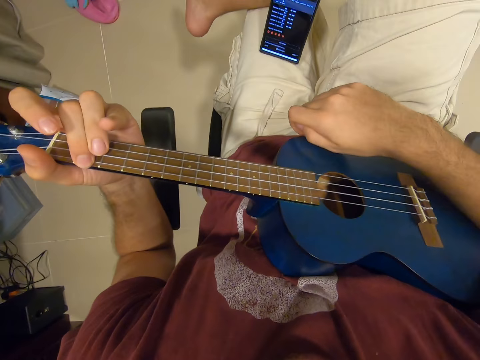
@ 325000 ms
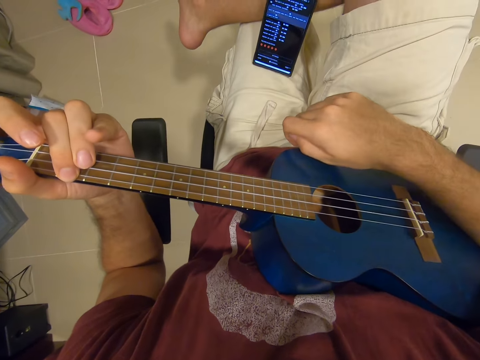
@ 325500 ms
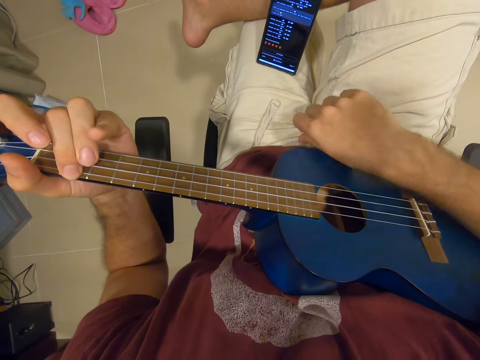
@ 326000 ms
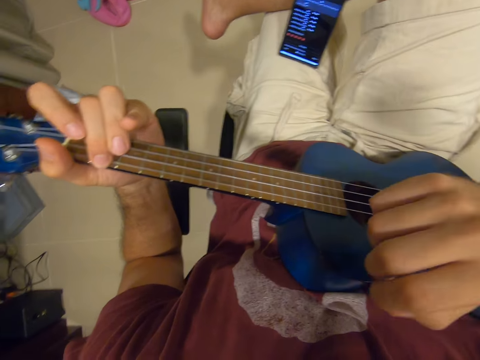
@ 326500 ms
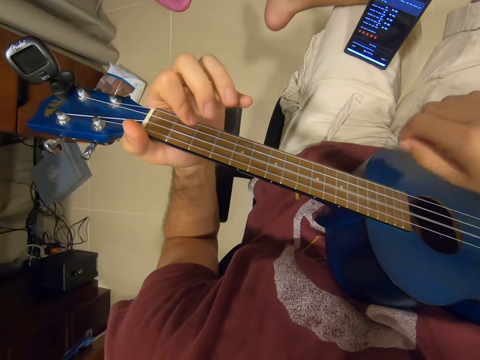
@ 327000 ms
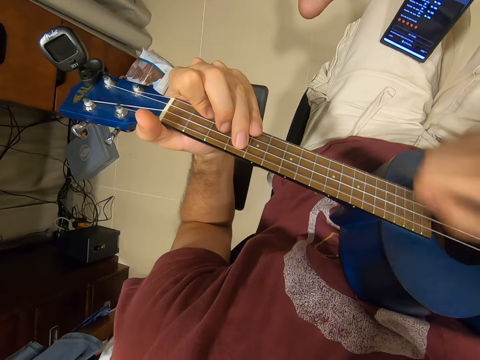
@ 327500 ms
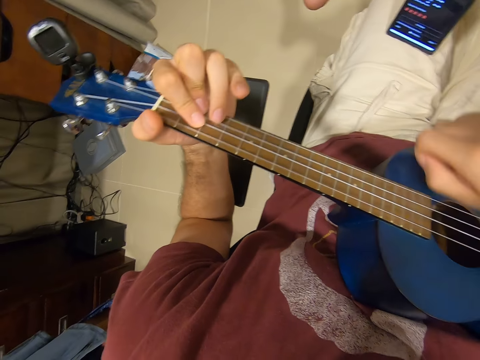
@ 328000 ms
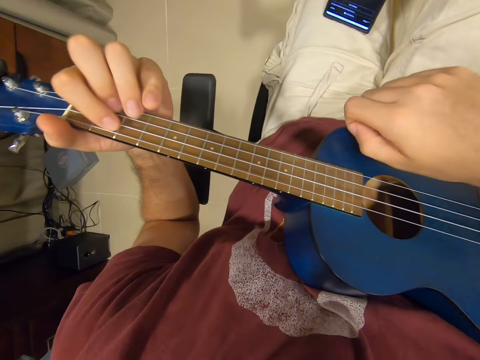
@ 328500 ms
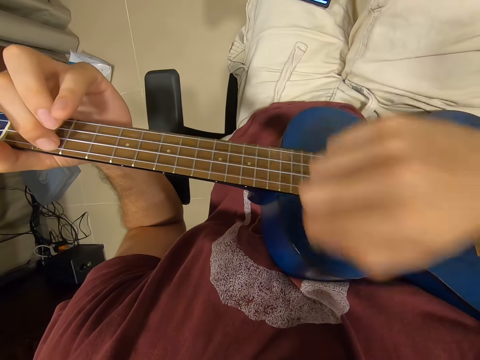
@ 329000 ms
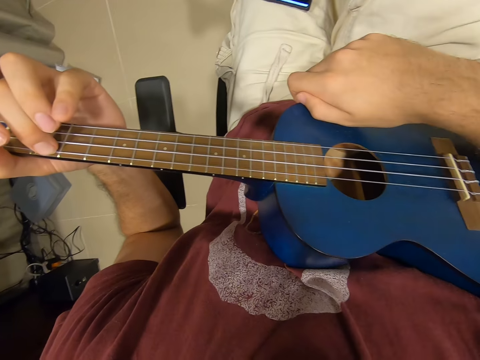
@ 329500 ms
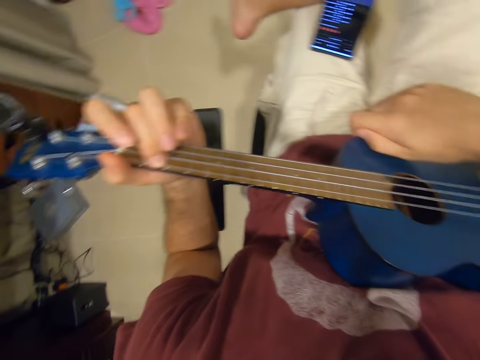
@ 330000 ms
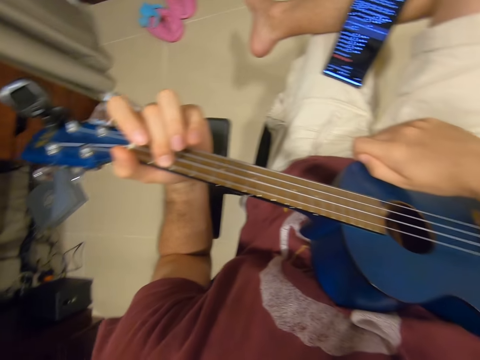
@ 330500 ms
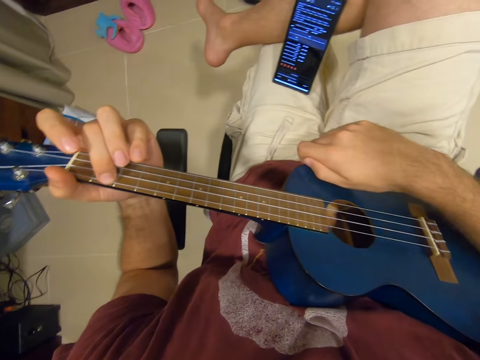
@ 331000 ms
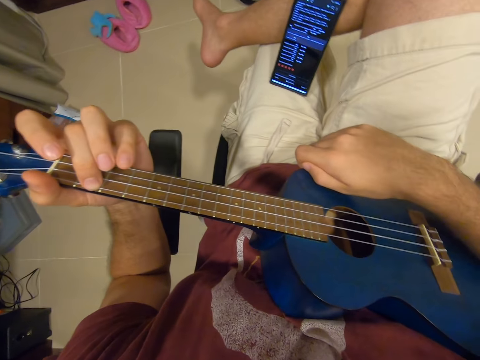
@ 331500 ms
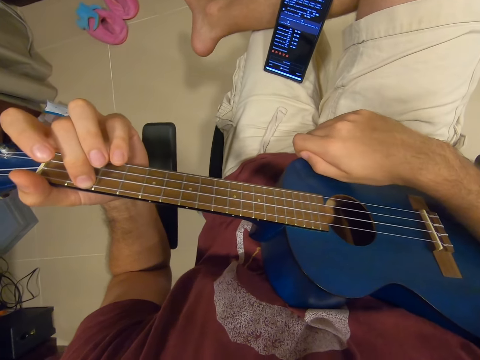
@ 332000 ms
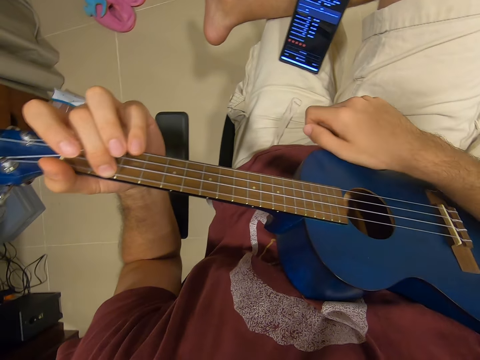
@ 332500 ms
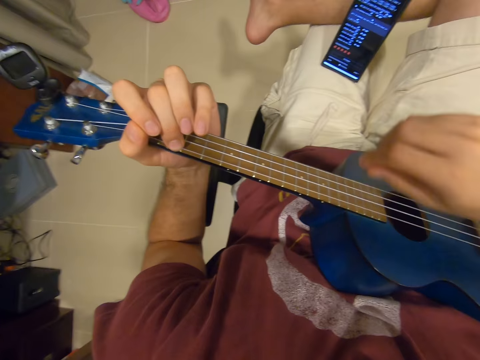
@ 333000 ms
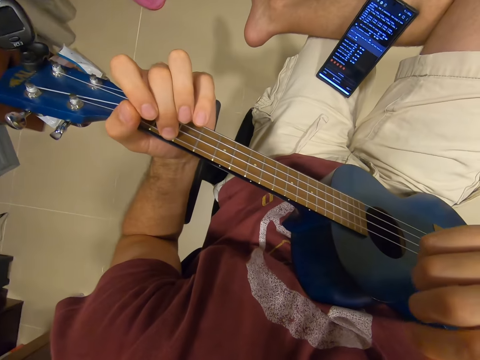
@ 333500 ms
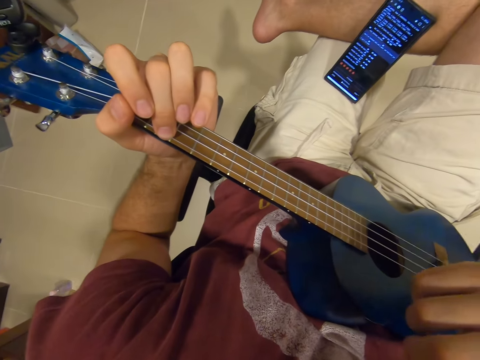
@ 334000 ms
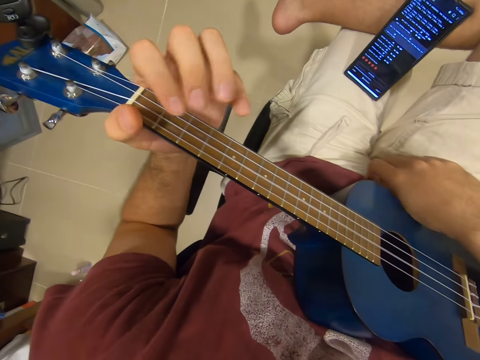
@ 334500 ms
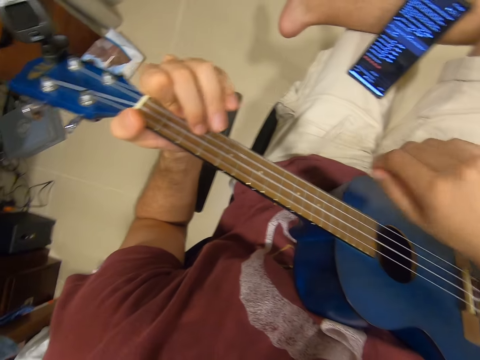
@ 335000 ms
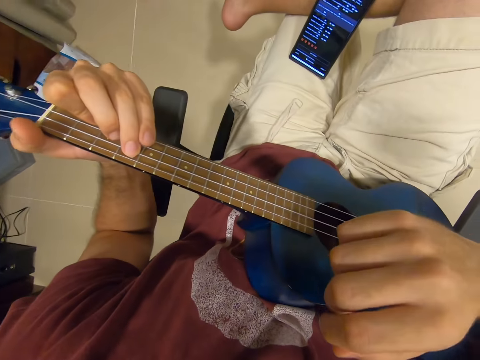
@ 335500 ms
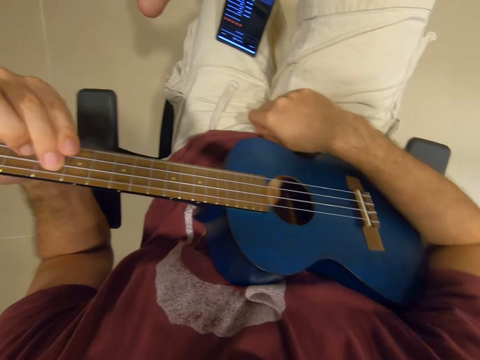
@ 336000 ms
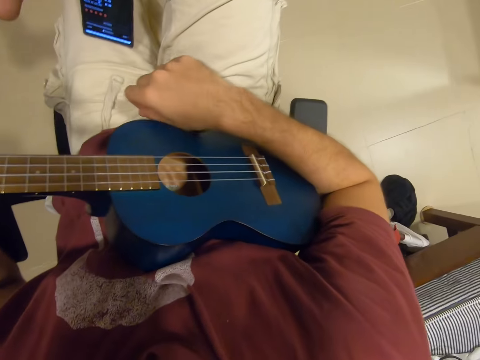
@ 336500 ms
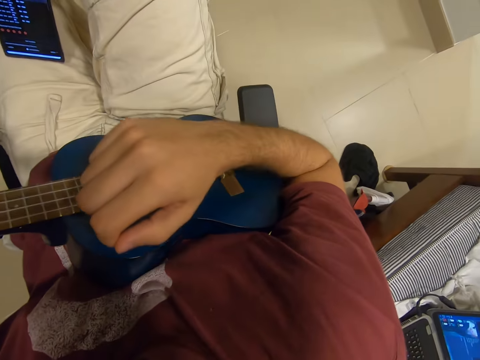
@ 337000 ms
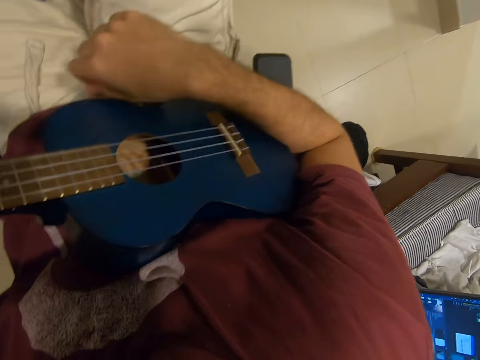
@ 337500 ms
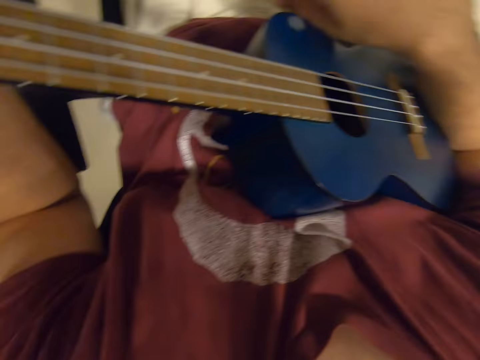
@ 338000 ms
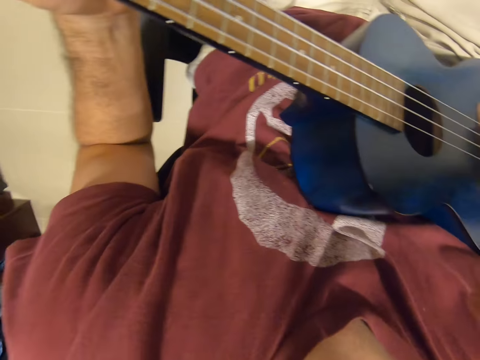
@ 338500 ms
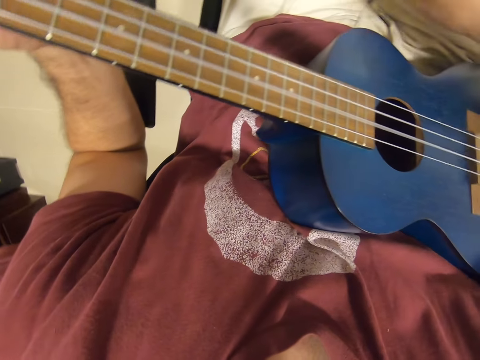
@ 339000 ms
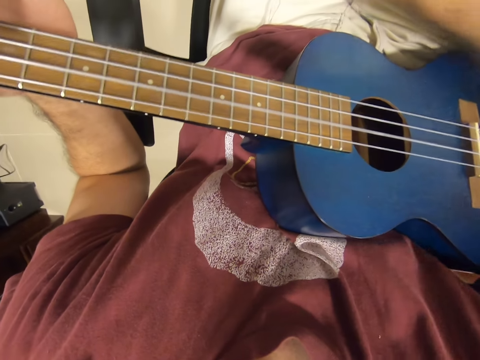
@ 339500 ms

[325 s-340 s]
The camera wearer stares at the phone. He plays a guitar with his right hand. He stares at the phone. He lifts his right hand. He plays the guitar with his right hand.

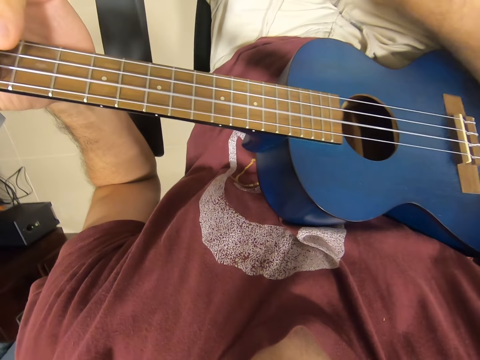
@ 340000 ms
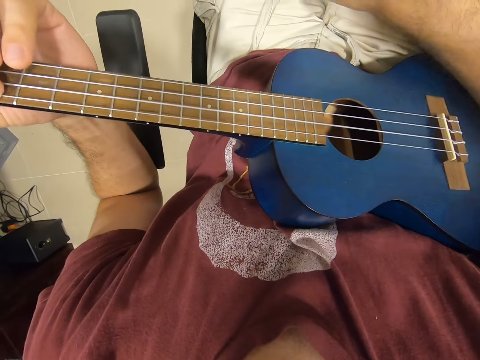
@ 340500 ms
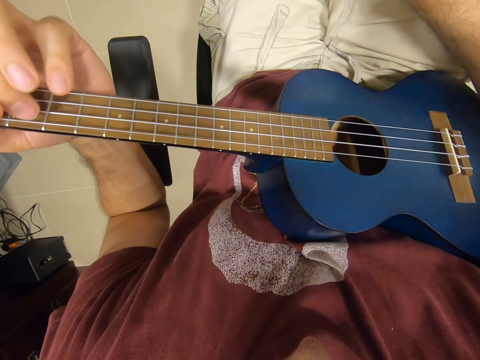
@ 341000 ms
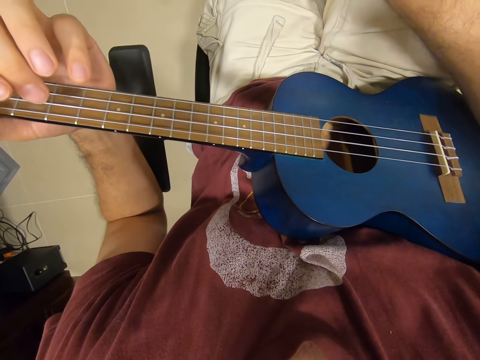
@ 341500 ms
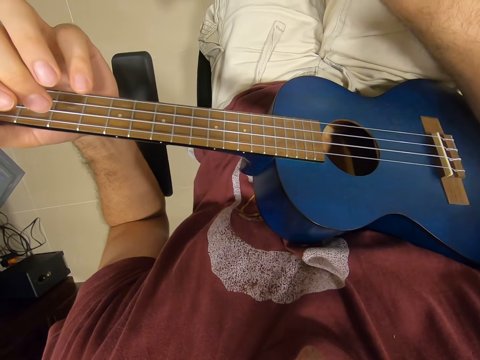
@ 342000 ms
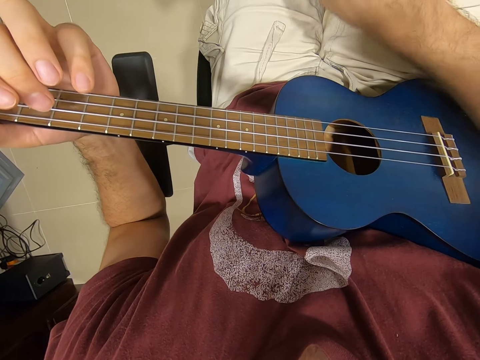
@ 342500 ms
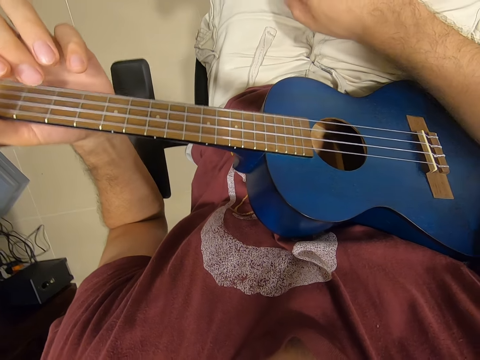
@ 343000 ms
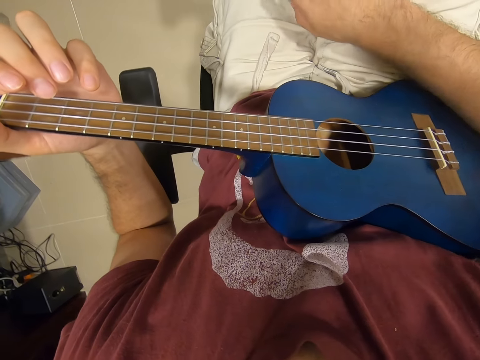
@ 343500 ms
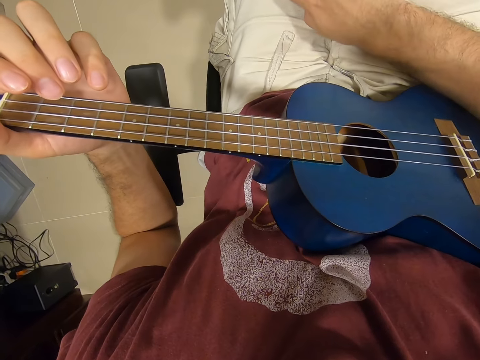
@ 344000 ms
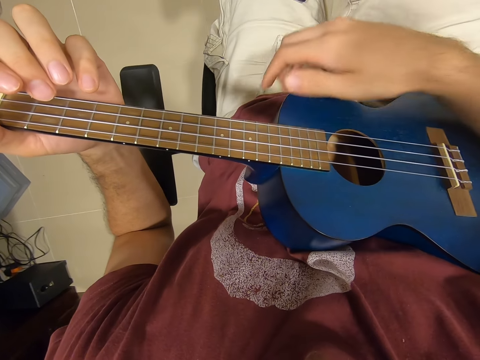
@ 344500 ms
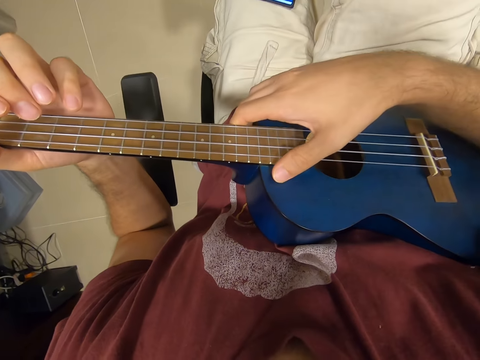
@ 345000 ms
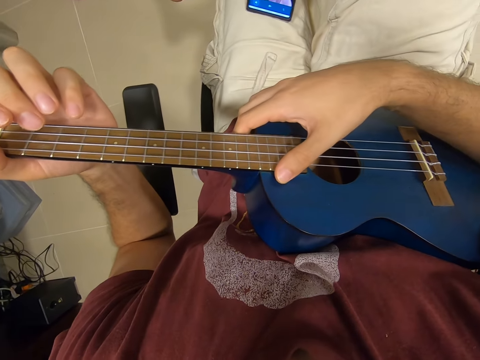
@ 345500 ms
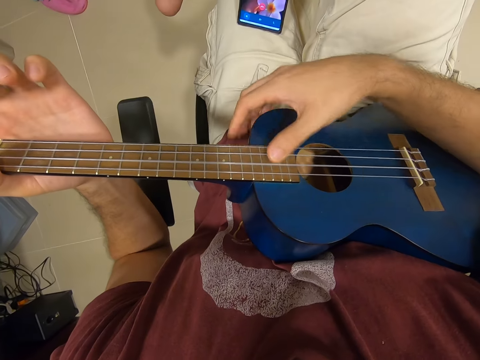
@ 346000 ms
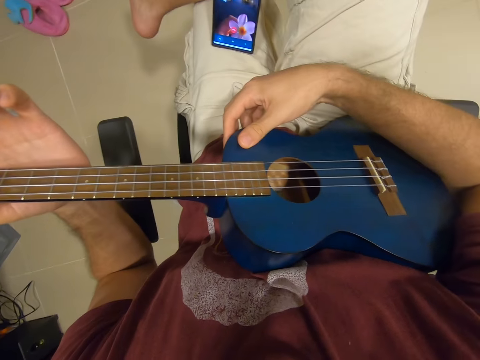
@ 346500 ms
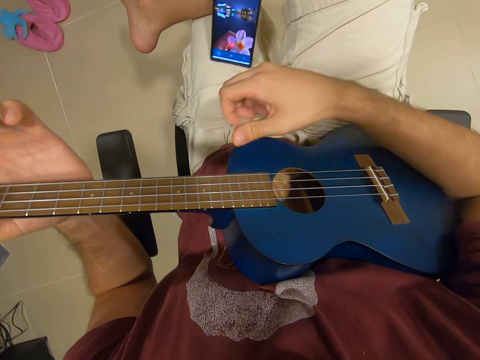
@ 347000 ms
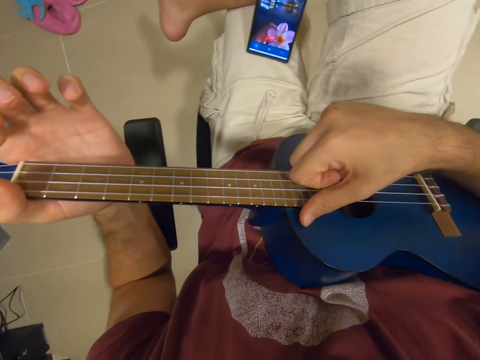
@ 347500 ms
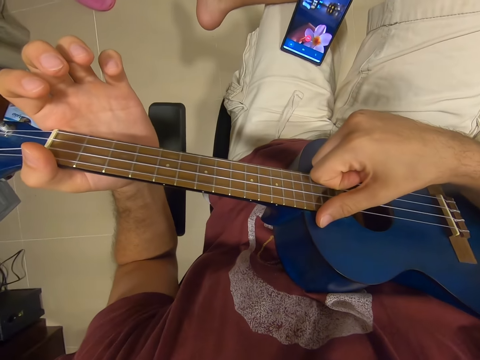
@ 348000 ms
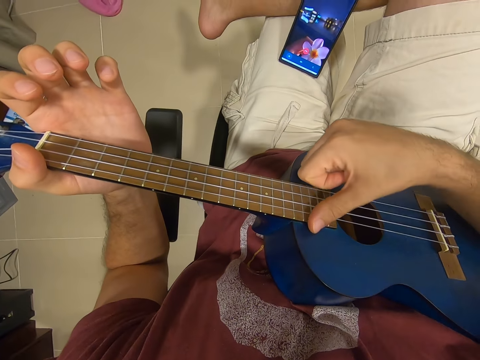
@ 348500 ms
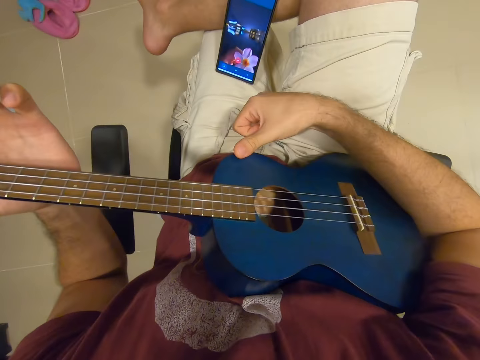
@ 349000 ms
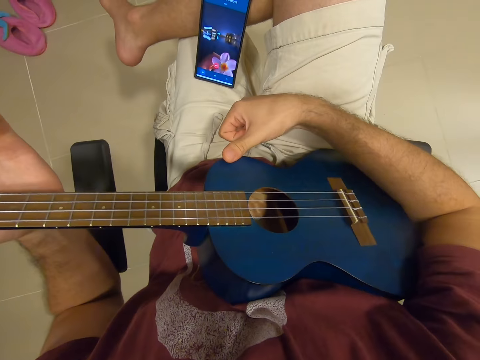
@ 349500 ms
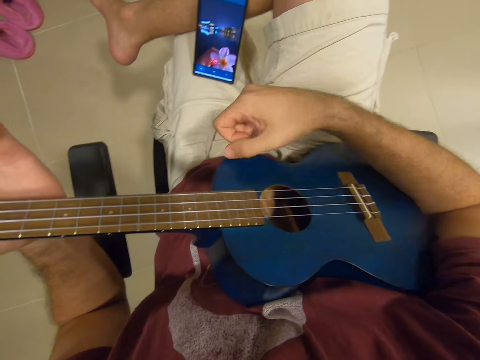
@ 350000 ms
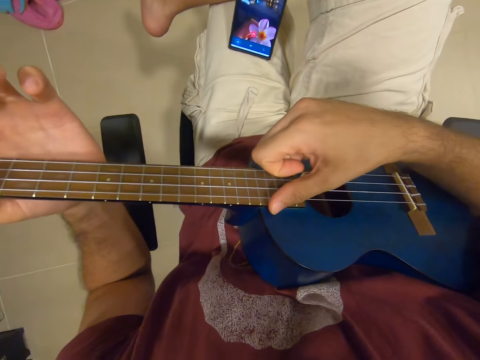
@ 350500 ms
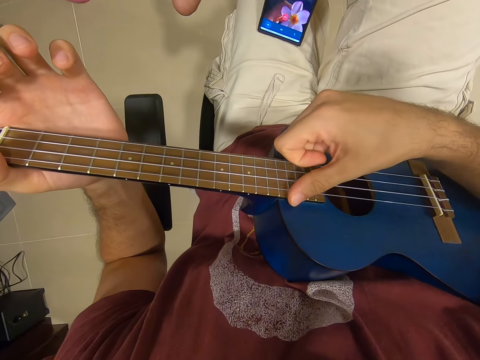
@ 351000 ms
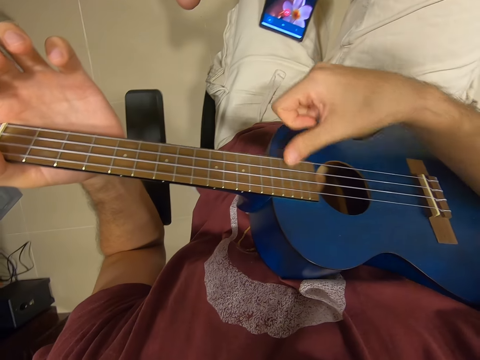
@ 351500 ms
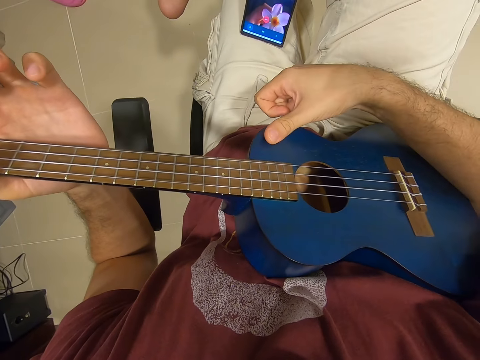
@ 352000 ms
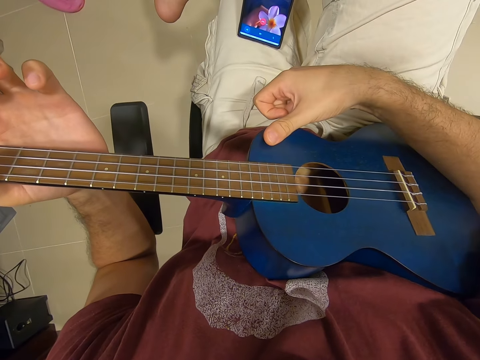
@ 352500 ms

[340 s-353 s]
The camera wearer holds the guitar with his right hand. He plays the guitar. He stares at the phone. He places his right-hand thumb on the guitar. He plays the guitar.
